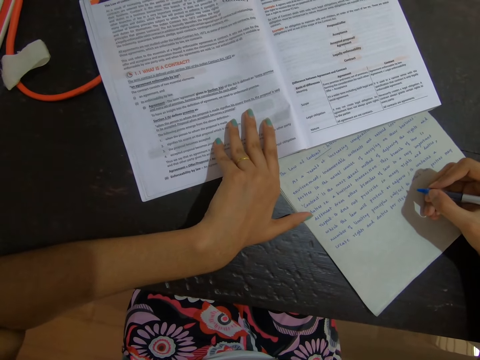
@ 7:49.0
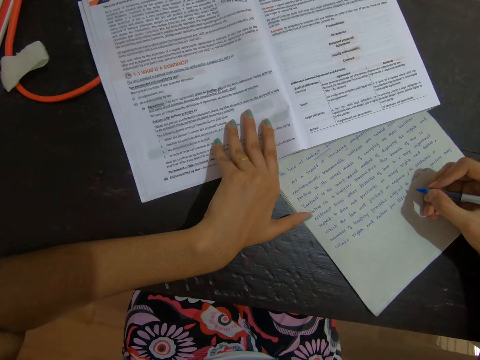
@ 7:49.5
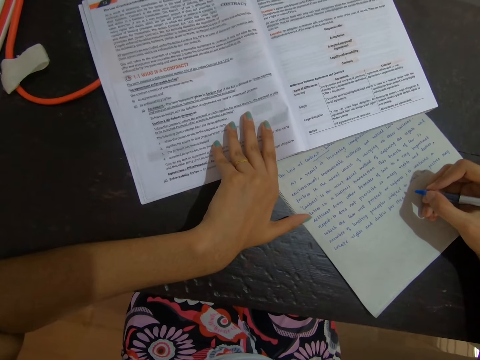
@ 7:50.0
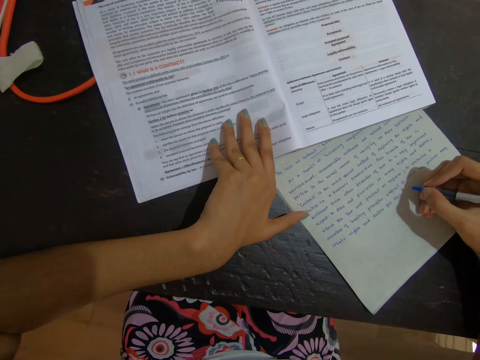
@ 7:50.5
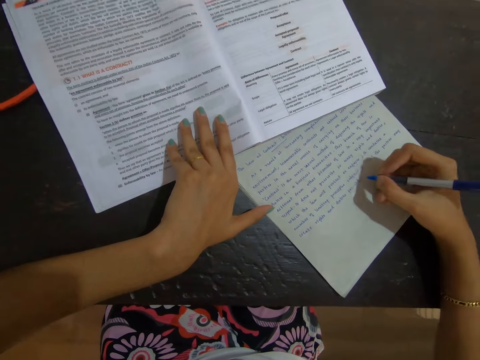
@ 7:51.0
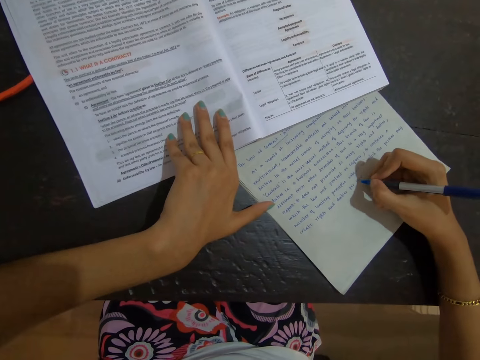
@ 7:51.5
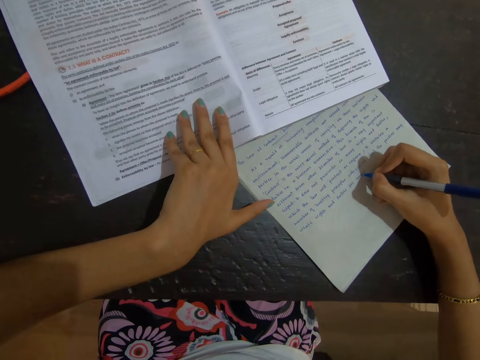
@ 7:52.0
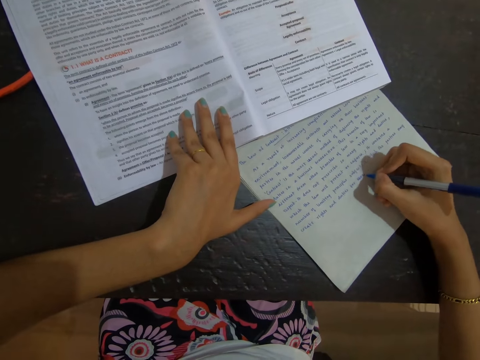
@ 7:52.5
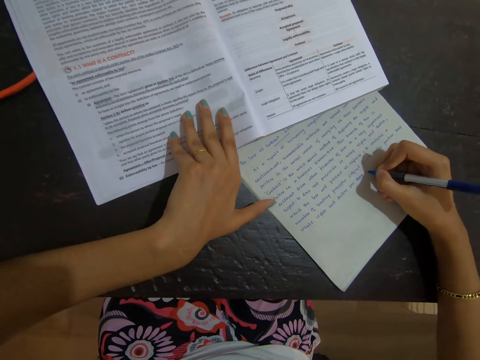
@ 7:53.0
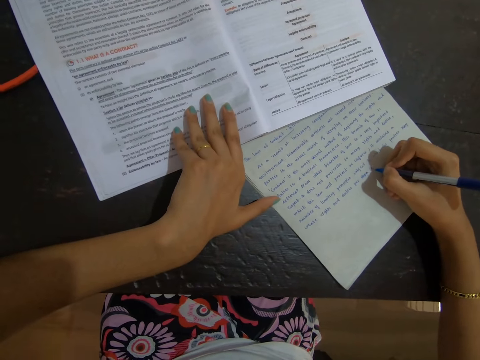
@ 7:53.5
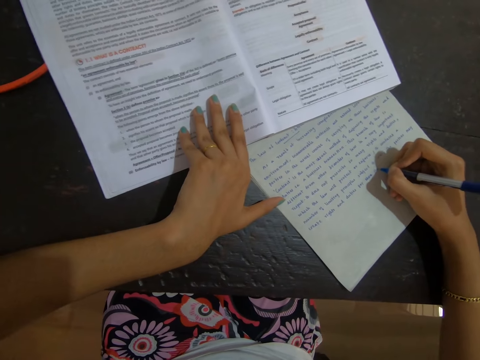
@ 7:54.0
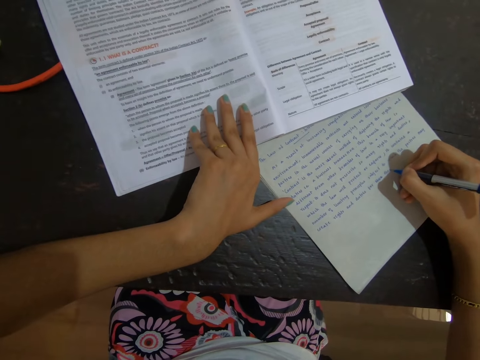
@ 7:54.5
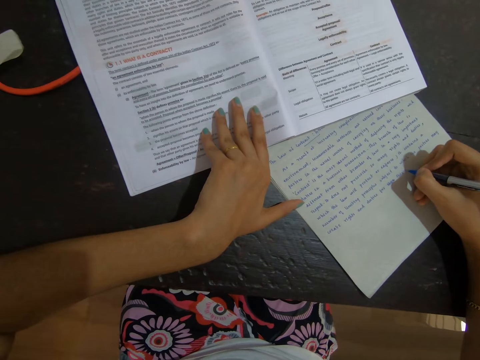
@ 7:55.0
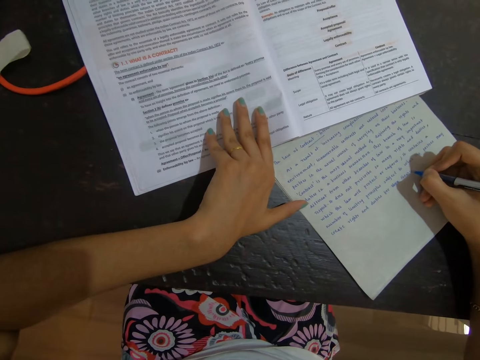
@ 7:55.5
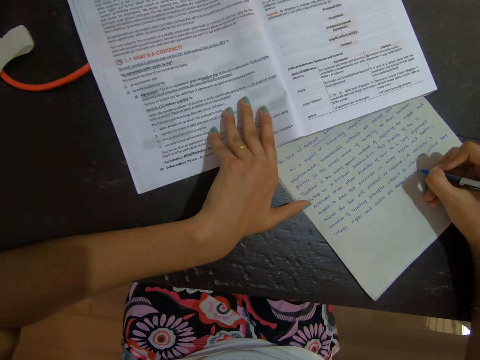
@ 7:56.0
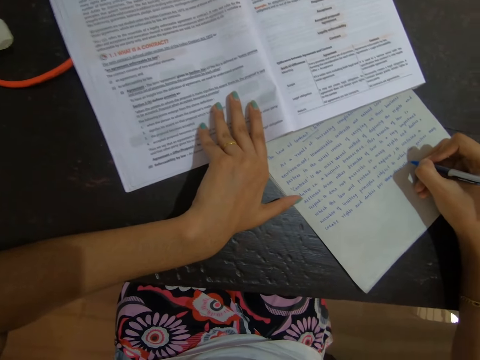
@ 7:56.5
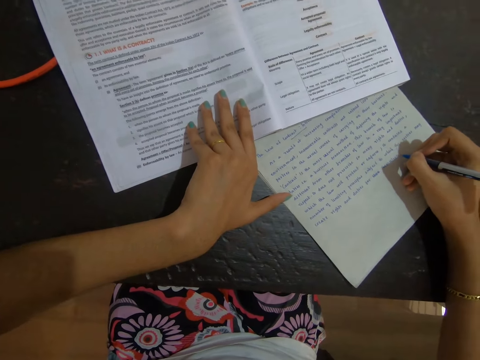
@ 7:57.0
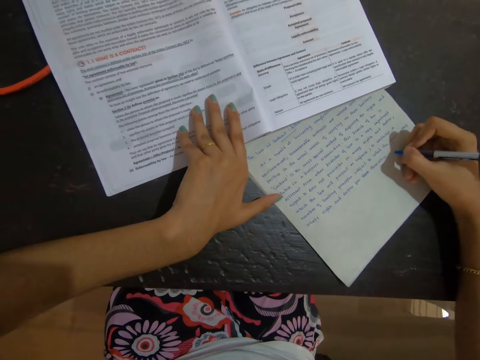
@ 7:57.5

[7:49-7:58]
The camera wearer sits in the house. They write on paper with a pen.

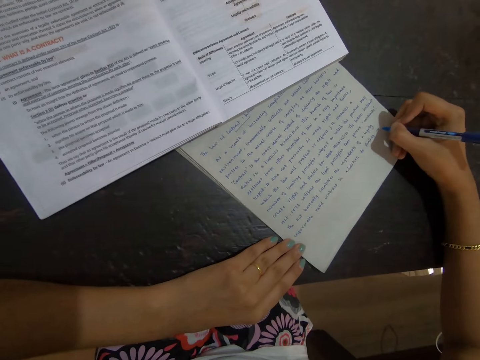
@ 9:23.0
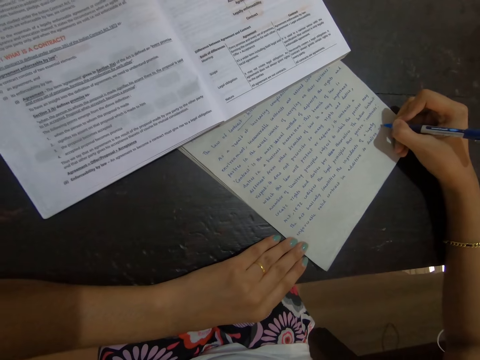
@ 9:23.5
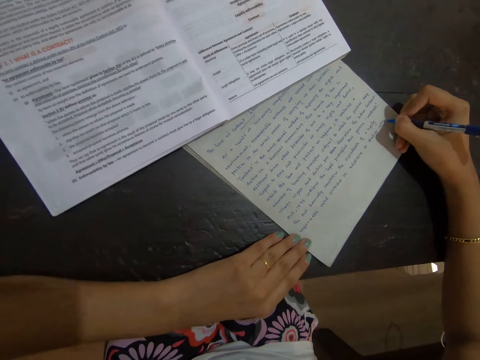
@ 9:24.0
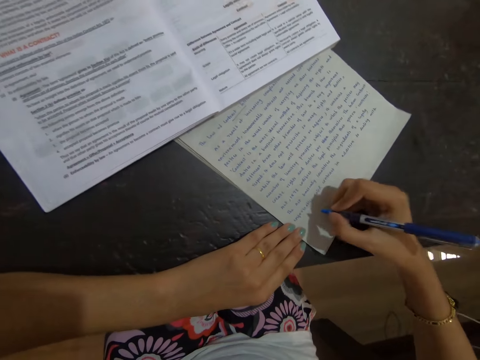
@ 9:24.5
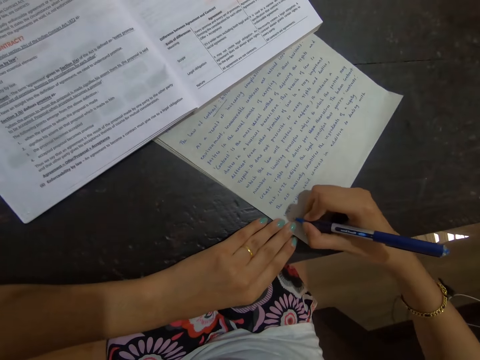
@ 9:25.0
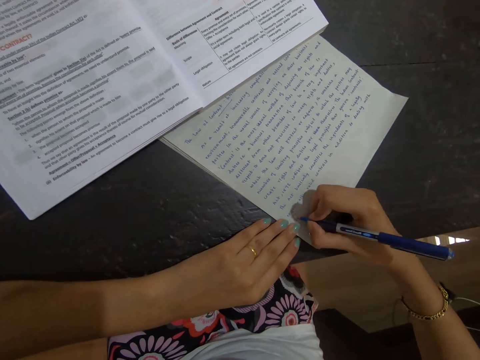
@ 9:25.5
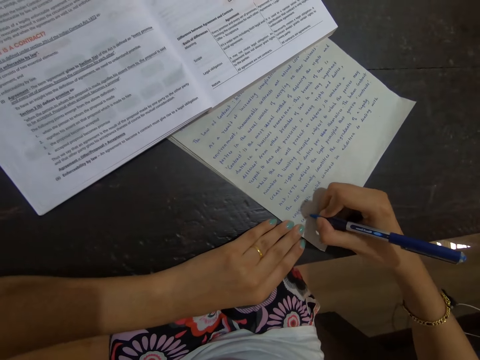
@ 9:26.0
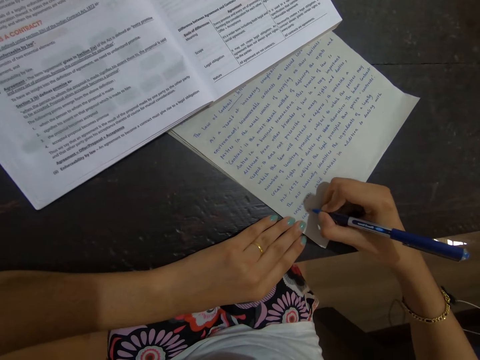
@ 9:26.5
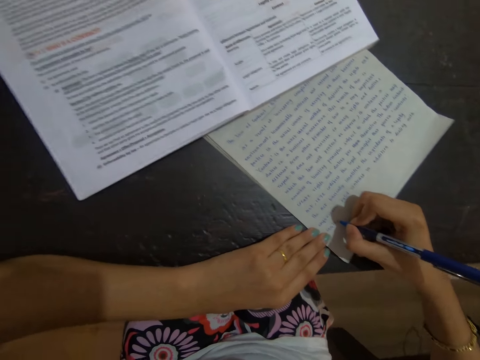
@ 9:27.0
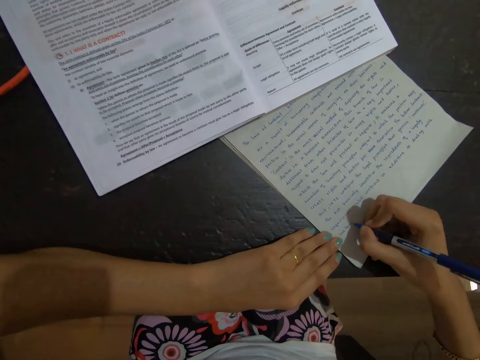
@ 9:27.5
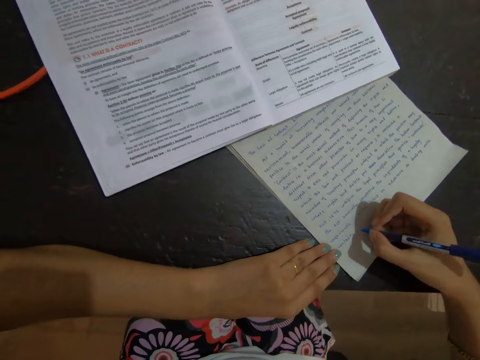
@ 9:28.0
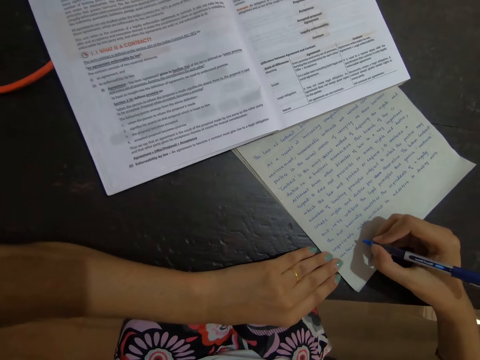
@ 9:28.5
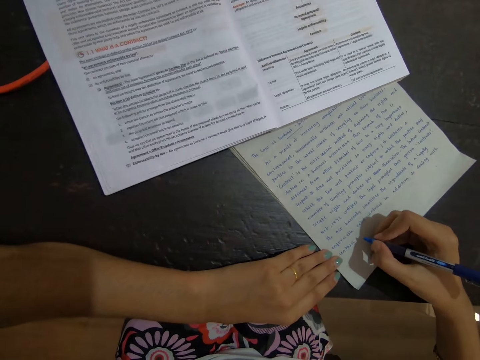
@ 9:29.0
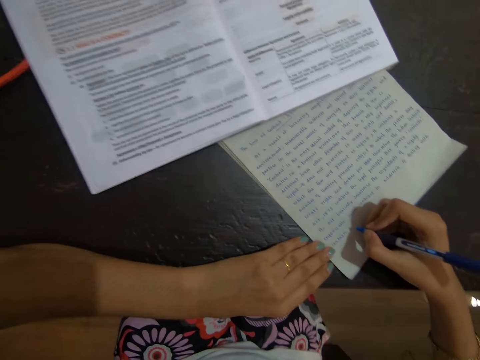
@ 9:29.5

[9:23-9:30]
The camera wearer moves the hand on the paper.

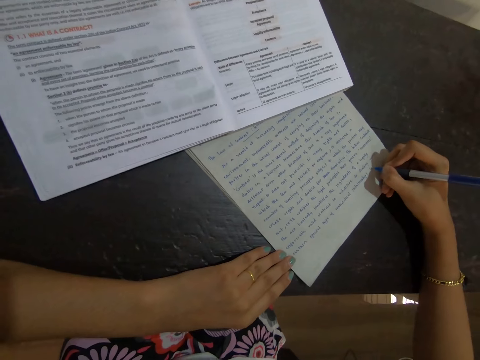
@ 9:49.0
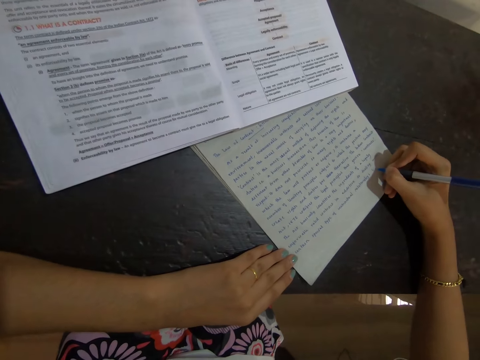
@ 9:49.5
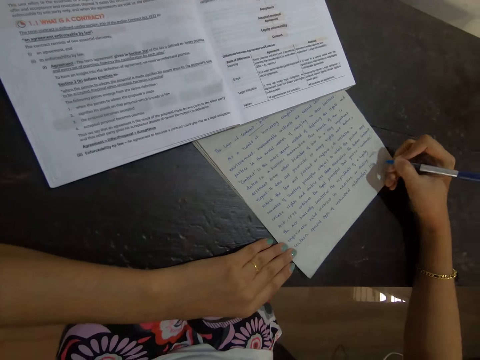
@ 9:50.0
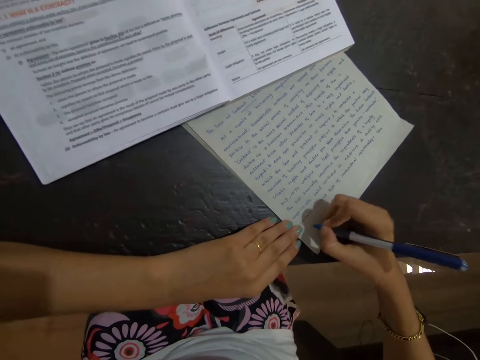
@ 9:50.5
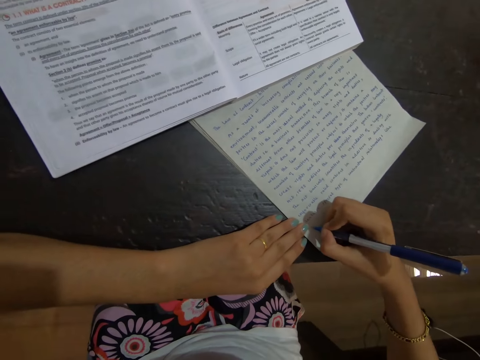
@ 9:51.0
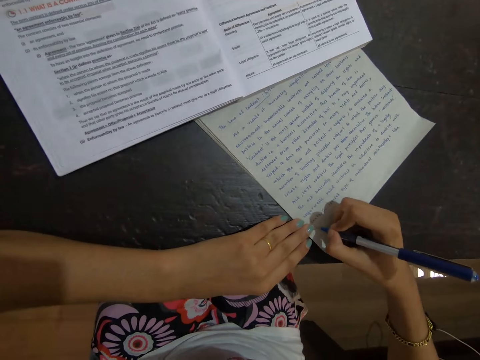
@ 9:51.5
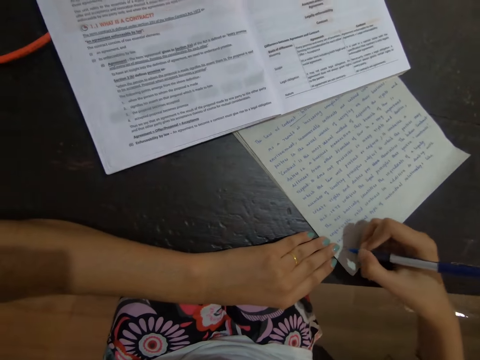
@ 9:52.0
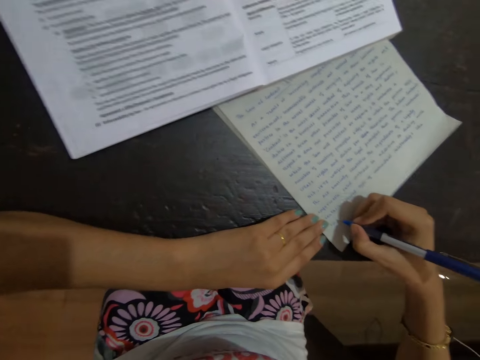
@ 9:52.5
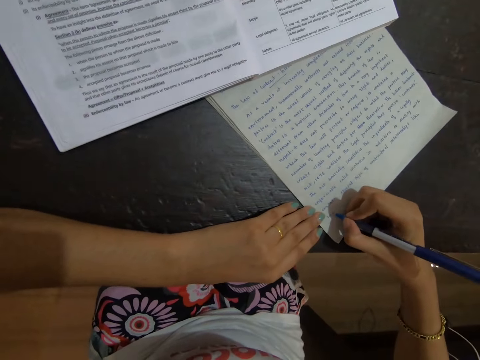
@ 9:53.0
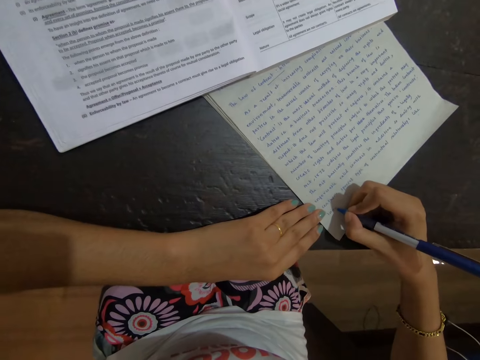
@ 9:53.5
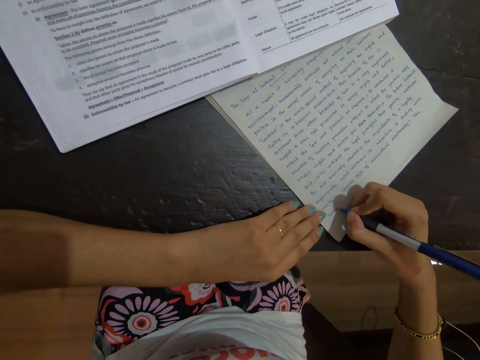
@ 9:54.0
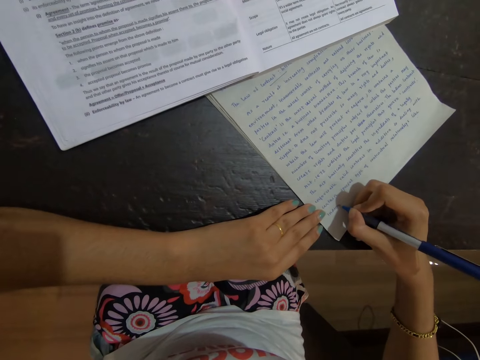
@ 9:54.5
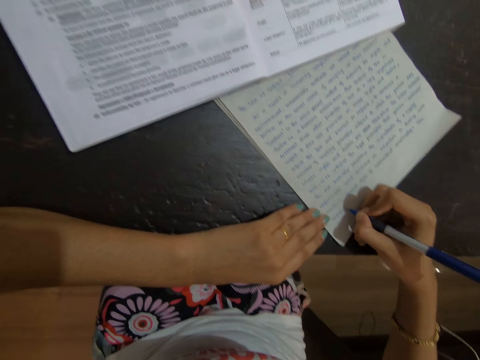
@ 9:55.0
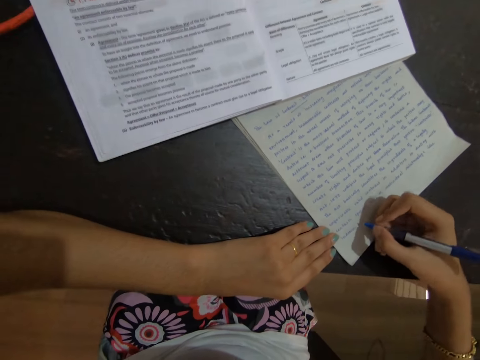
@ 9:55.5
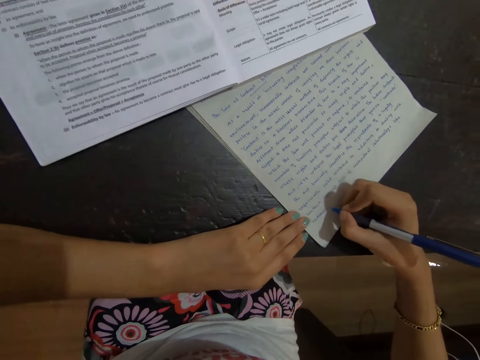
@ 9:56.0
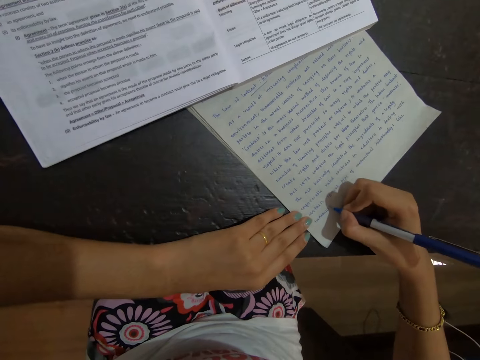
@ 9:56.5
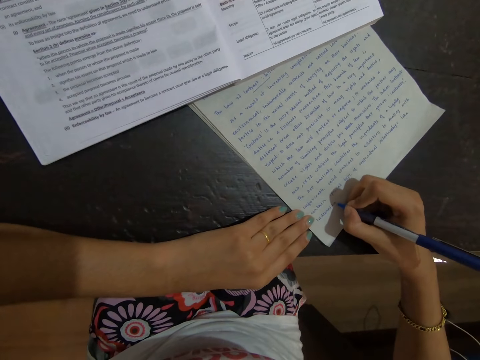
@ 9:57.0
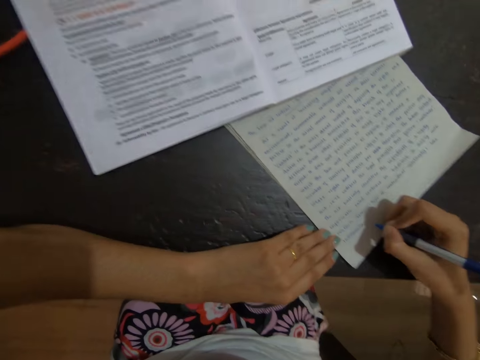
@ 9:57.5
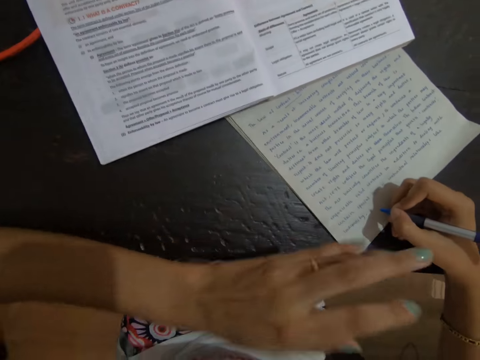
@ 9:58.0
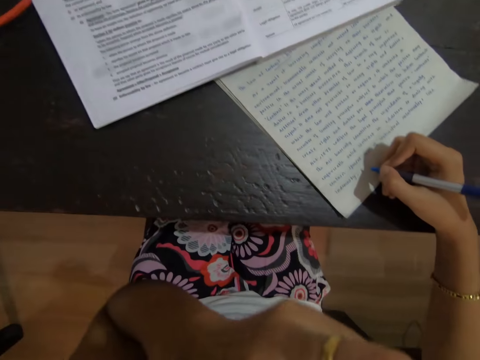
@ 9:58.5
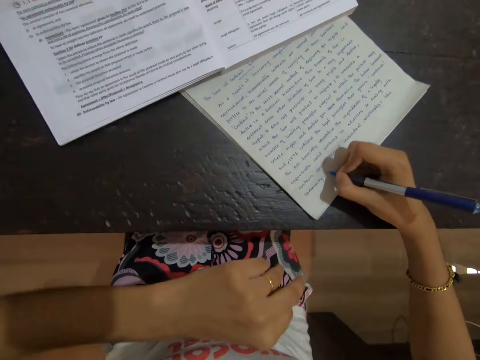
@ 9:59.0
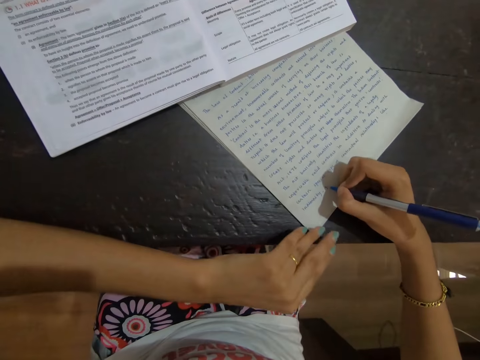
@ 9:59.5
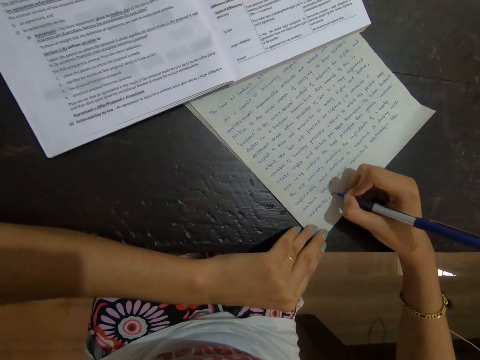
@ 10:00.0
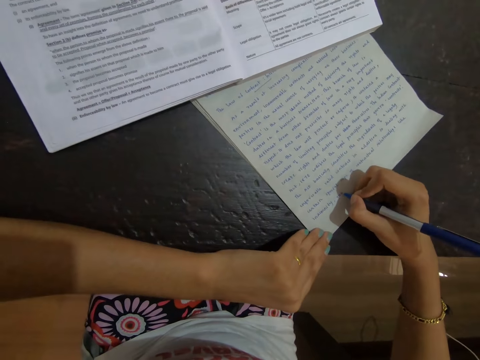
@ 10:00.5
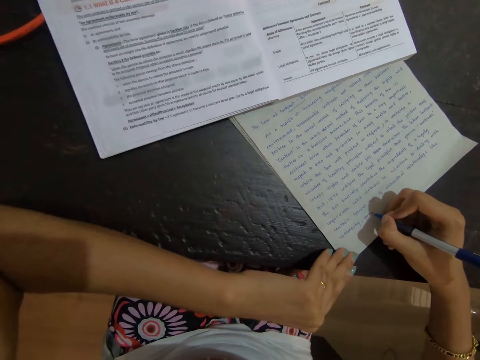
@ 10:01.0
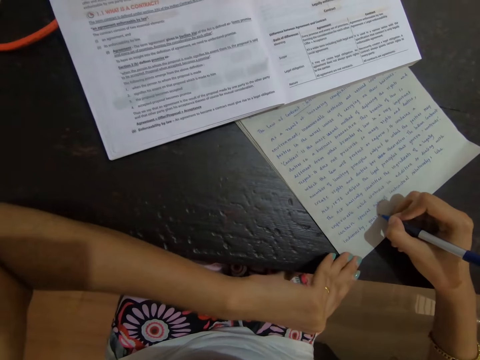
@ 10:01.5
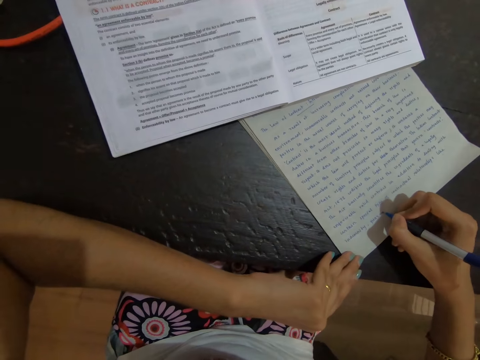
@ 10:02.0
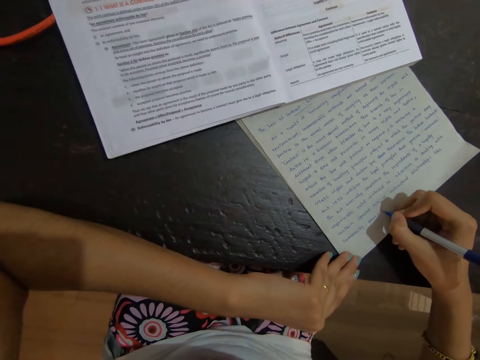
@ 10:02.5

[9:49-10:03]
The camera wearer writes on the paper. They move the hand to the face and touch the face with a hand. They support the hand on the paper, put a hand on the paper, and write on the paper with a pen.
